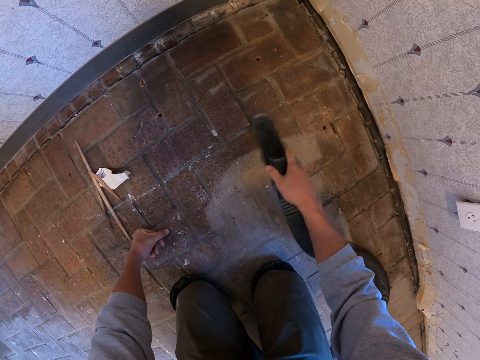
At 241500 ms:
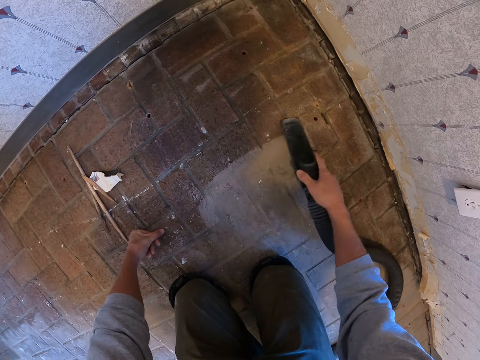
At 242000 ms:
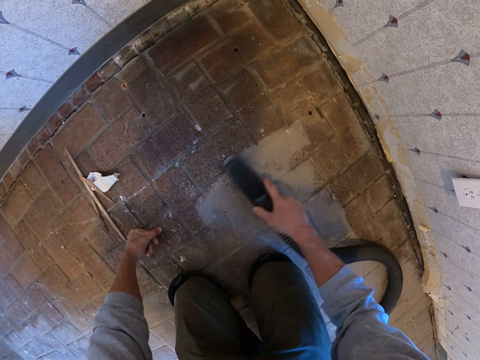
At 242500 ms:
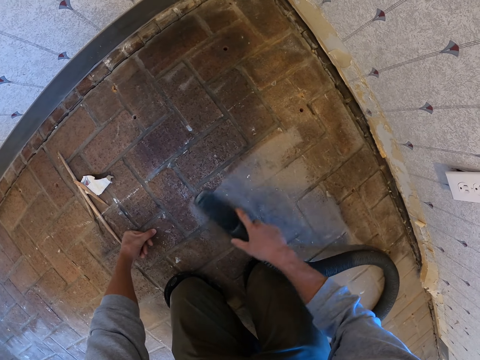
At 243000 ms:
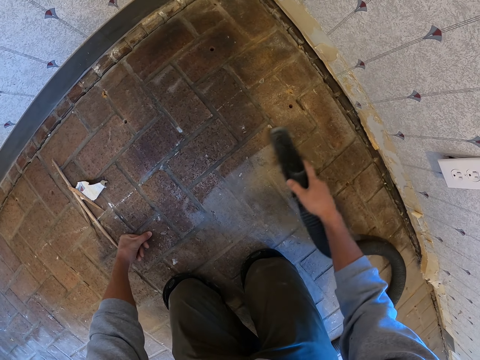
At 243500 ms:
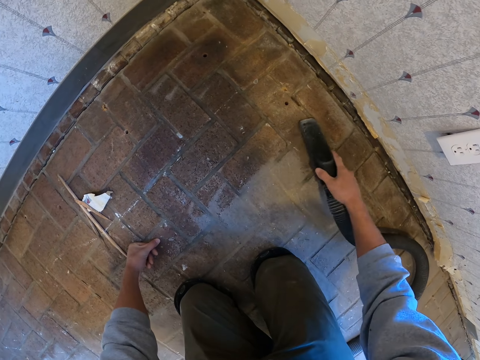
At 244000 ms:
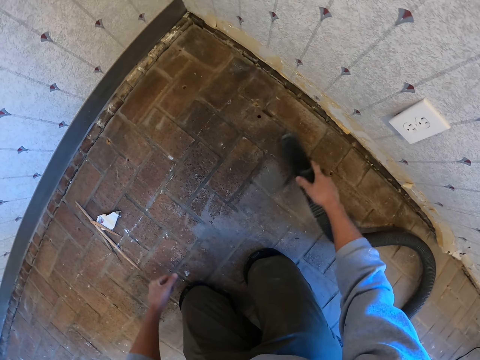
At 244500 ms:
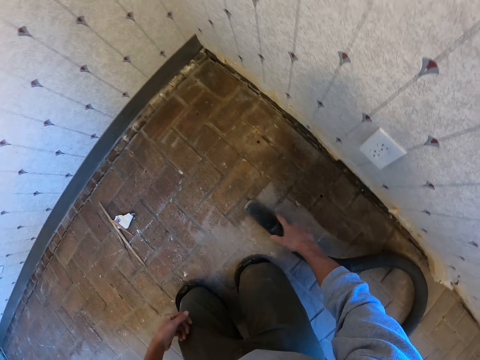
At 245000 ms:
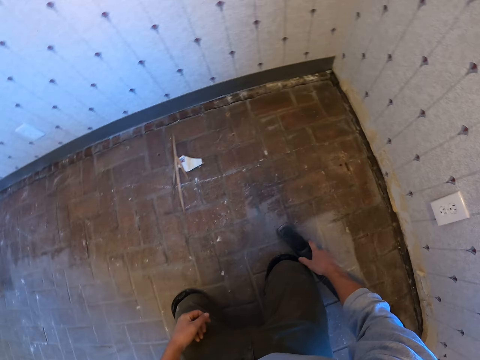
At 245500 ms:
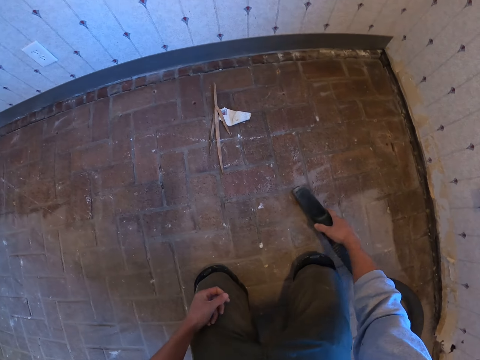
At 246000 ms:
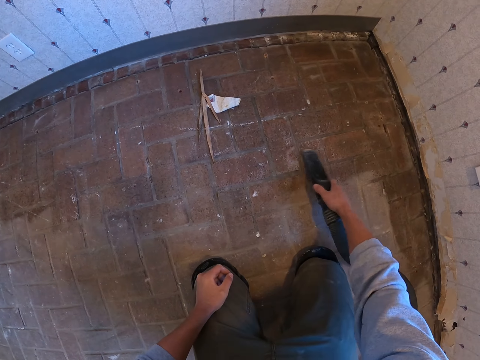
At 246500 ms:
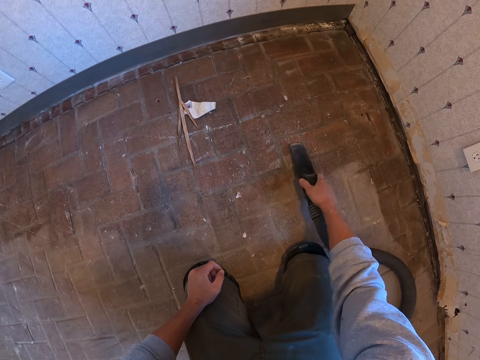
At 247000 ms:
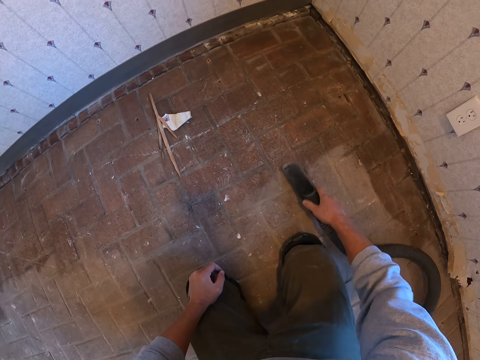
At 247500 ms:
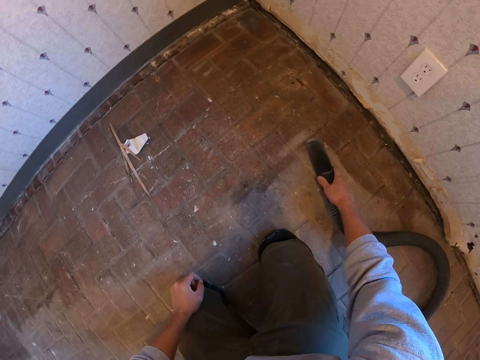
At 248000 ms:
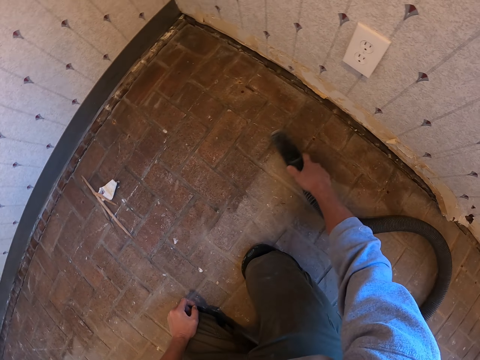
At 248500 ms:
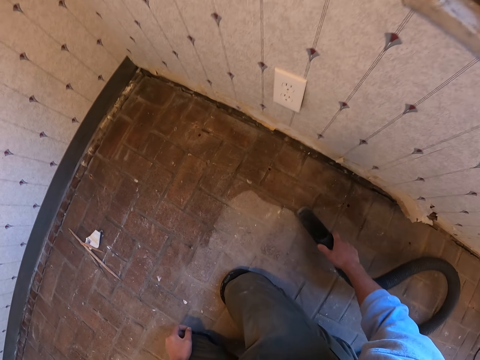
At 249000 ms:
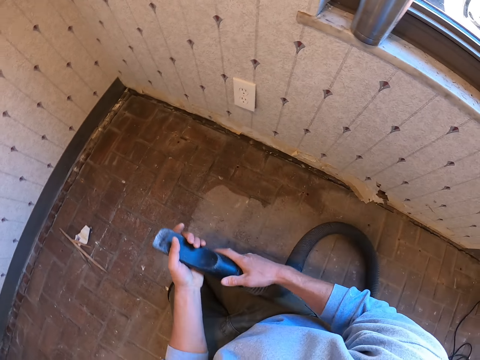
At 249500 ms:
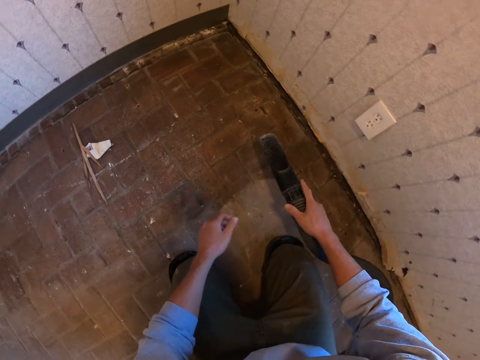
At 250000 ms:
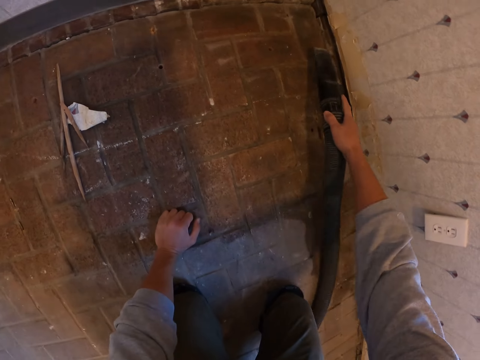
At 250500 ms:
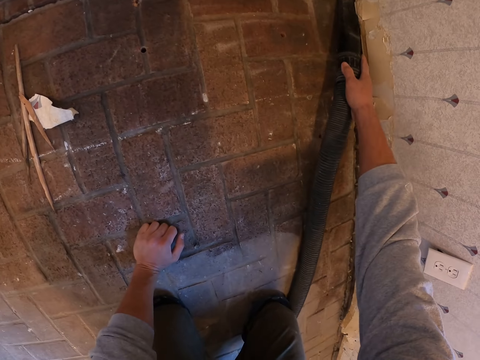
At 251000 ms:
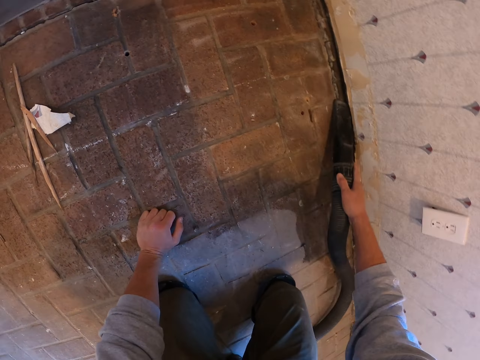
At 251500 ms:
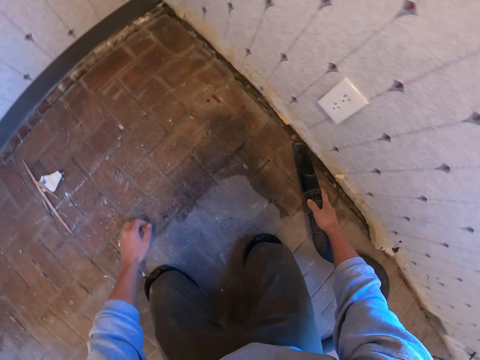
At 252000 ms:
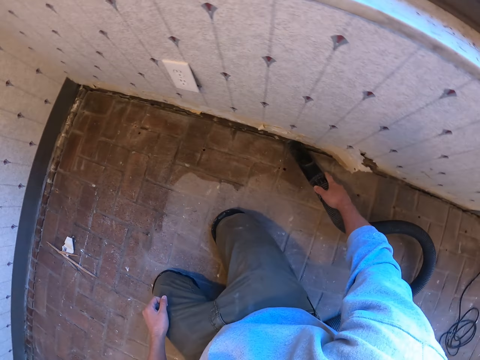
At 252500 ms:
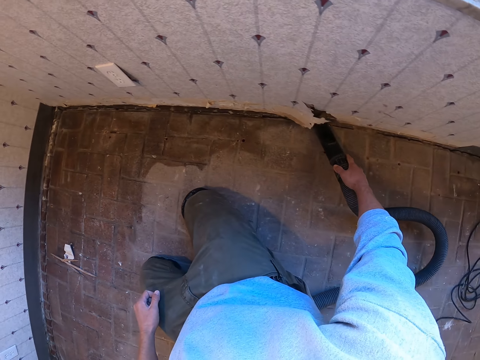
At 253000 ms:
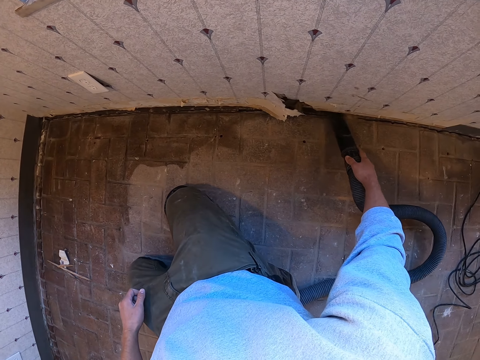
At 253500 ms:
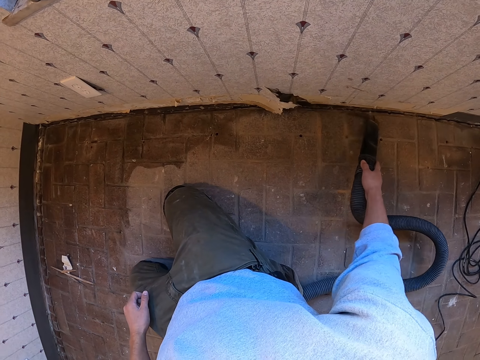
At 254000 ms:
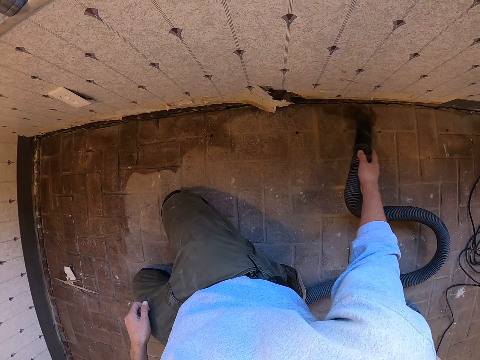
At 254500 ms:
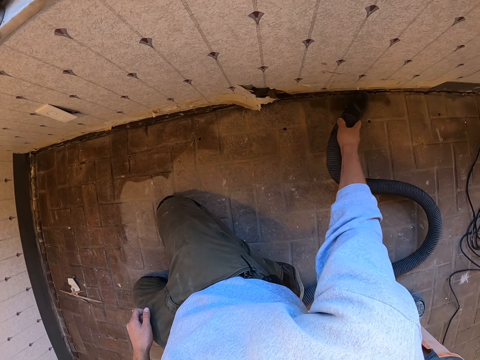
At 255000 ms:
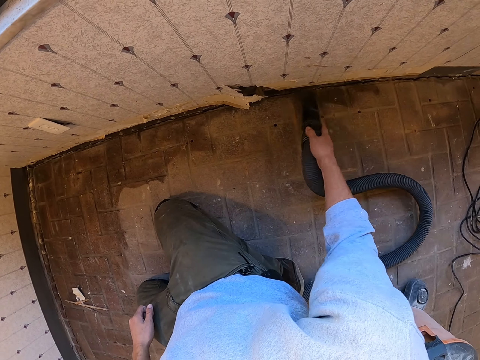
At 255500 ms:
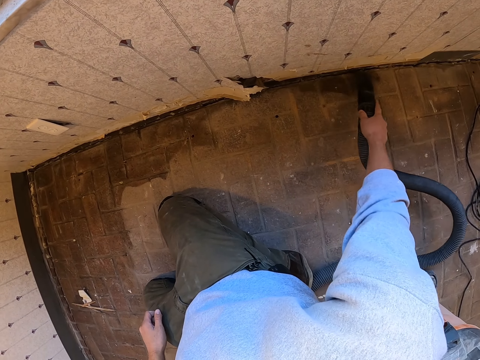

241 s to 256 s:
The camera wearer puts the hand on the lap. They clean the floor. They hold the vacuum with the hands. They put the hand on the floor. They clean the floor. They put the hand on the lap. They clean the floor.

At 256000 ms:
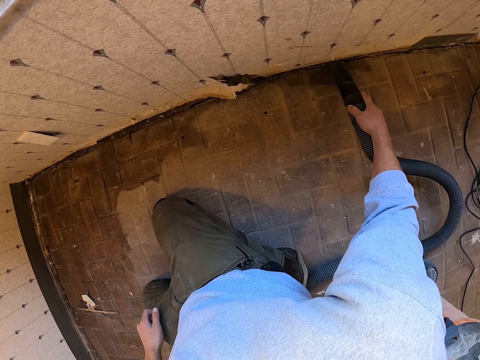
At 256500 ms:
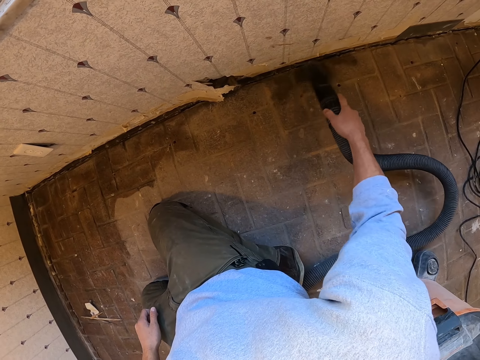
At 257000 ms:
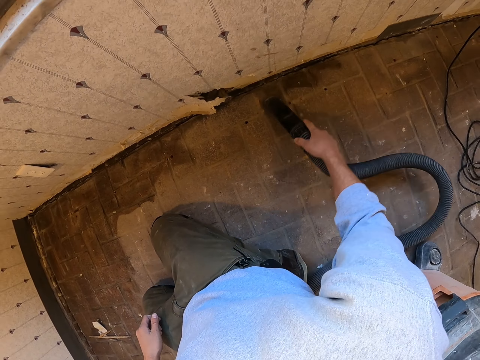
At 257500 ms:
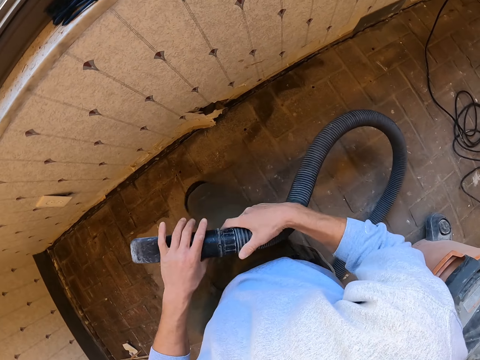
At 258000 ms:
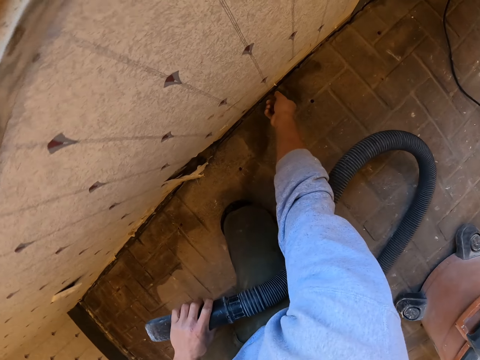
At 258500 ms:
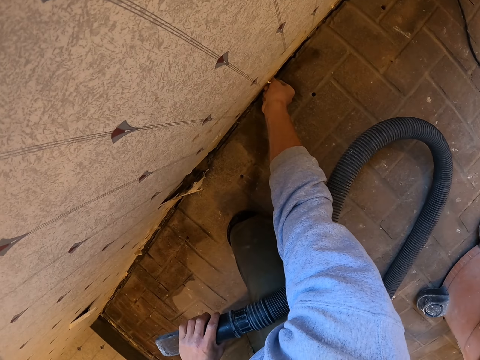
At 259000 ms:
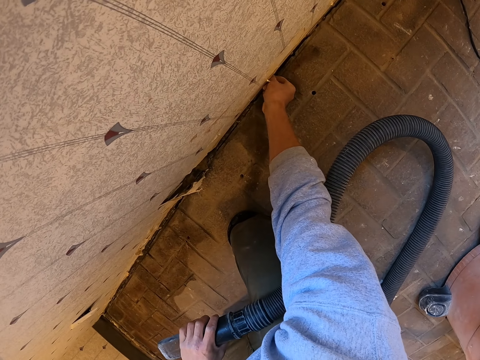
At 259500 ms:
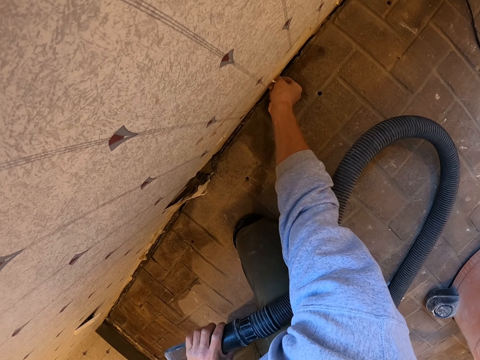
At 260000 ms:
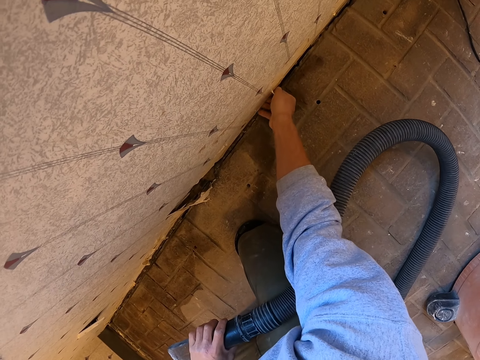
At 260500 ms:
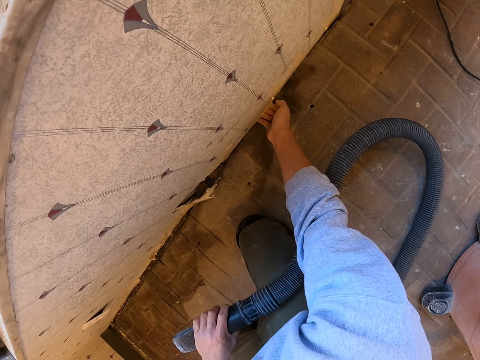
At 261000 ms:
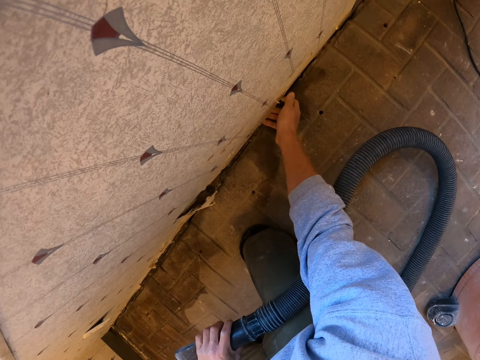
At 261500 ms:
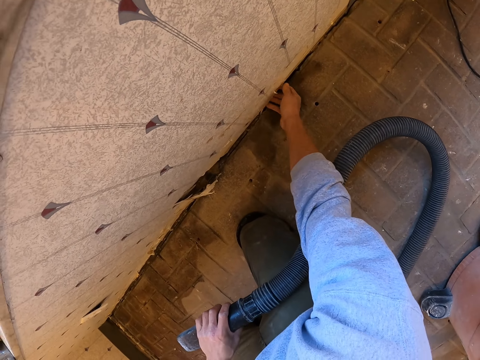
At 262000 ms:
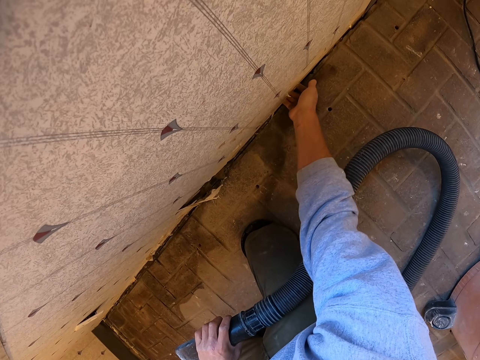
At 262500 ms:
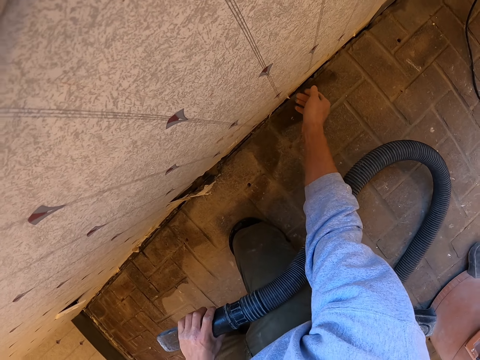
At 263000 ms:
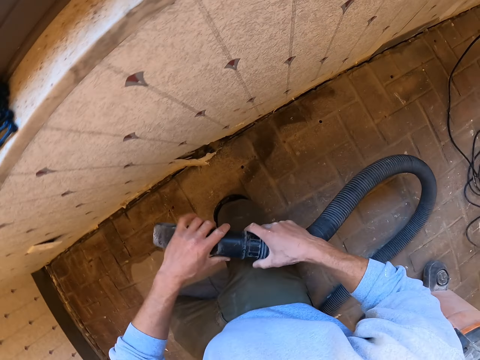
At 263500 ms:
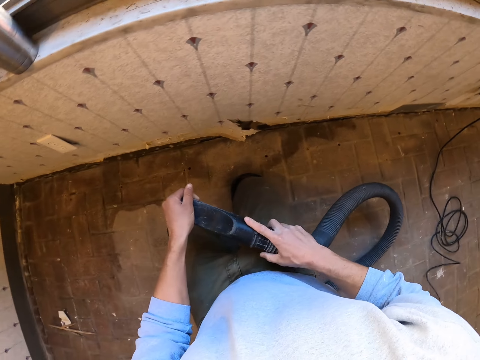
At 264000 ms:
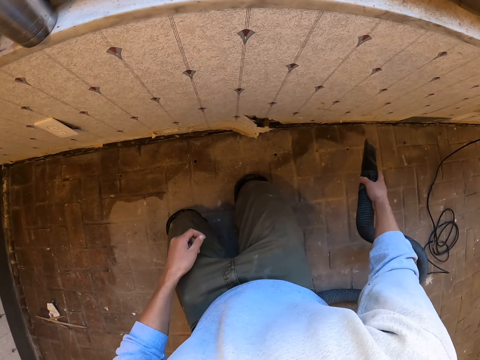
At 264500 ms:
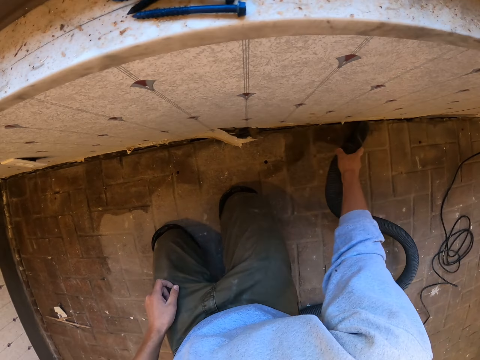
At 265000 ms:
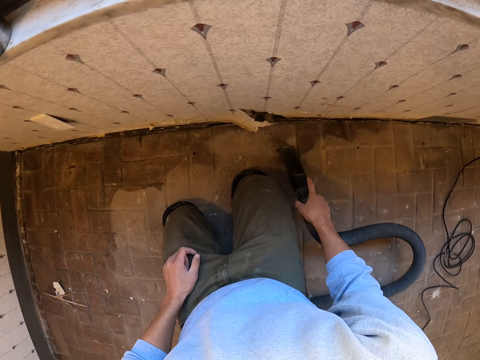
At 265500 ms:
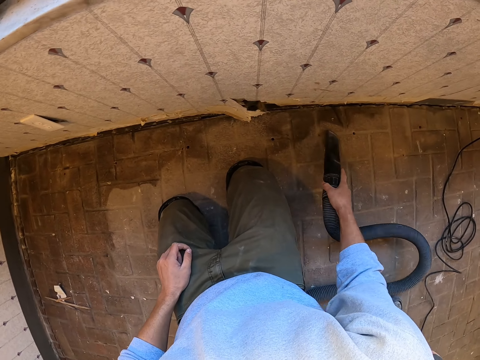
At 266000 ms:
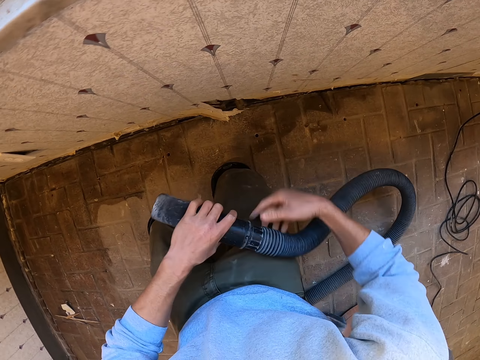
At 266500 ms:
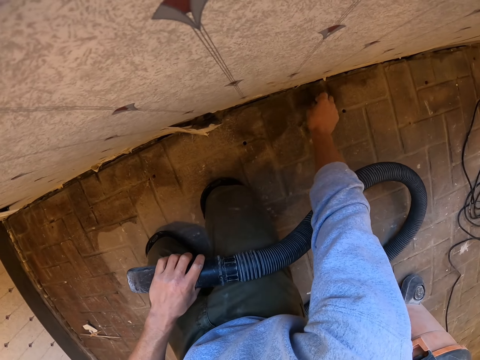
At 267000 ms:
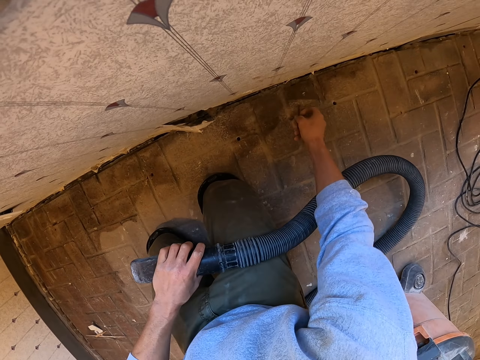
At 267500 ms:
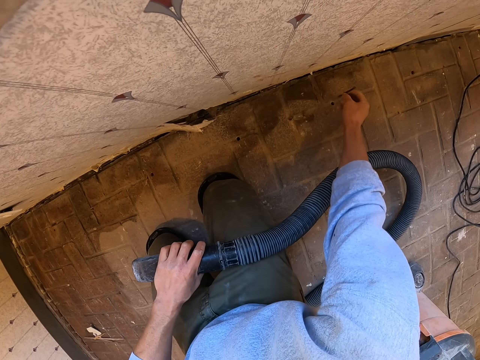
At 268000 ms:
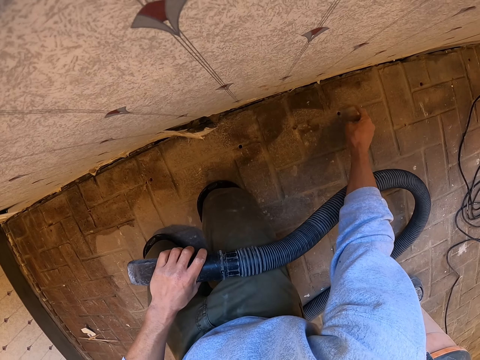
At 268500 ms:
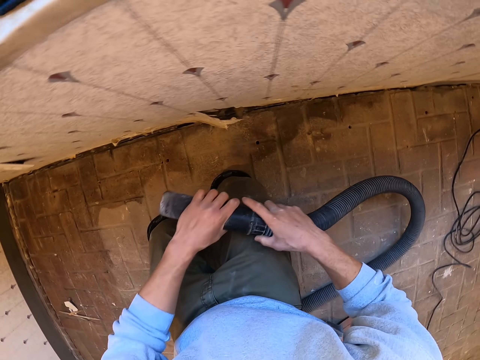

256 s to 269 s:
The camera wearer holds the vacuum with the left hand. They touch the wall. They hold the vacuum with the hands. They clean the floor. They hold the vacuum with the left hand. They remove the dust.
